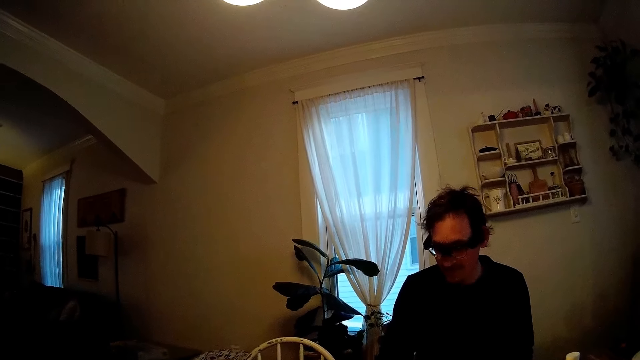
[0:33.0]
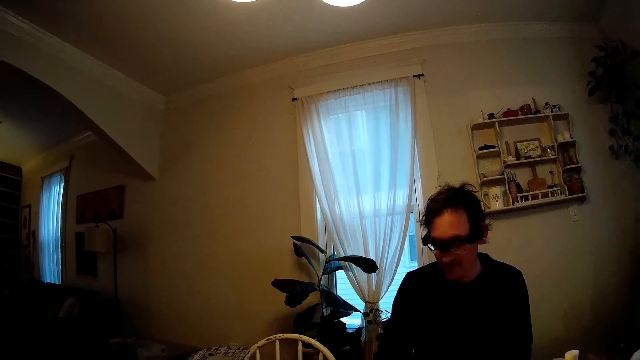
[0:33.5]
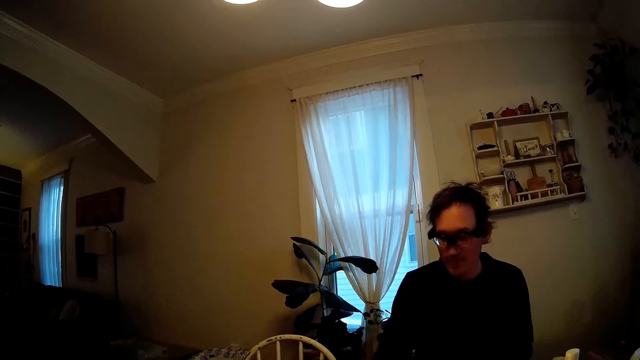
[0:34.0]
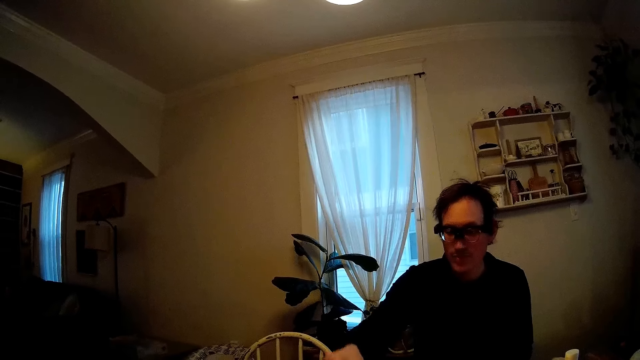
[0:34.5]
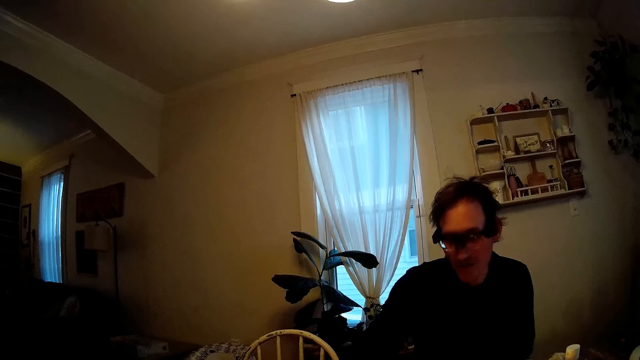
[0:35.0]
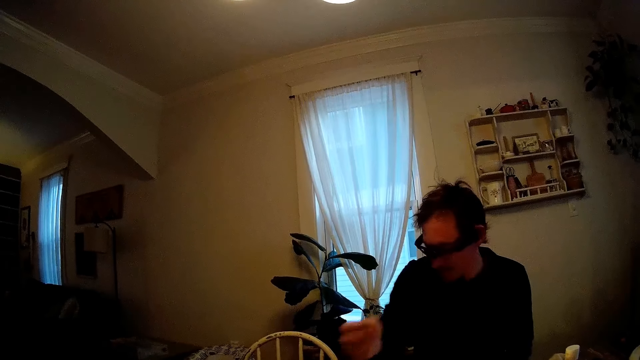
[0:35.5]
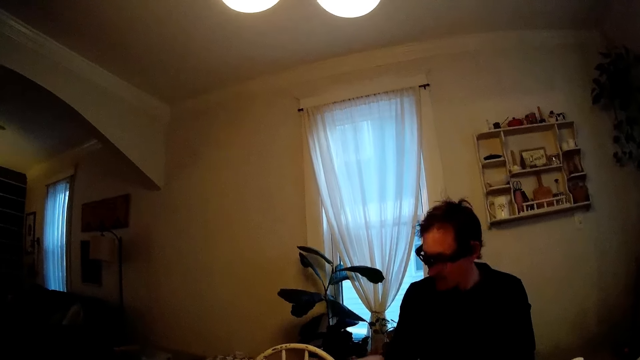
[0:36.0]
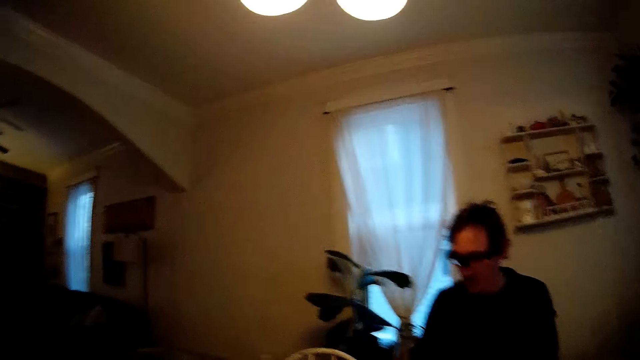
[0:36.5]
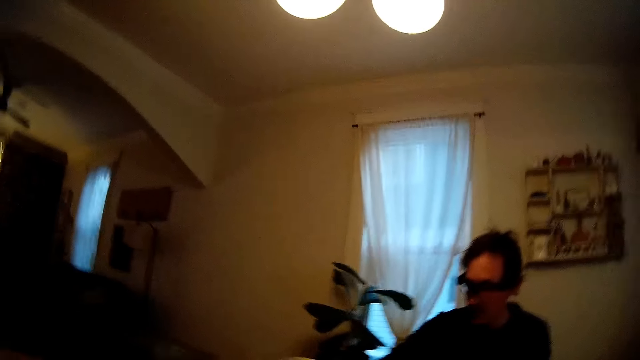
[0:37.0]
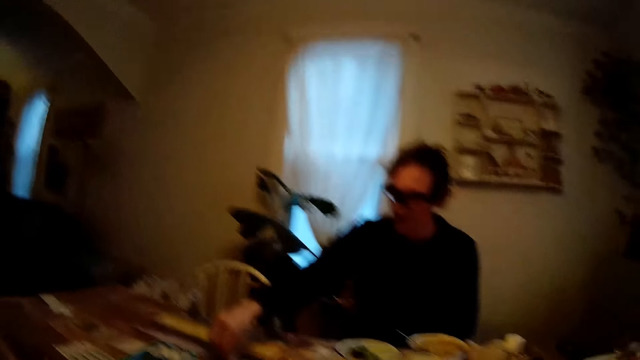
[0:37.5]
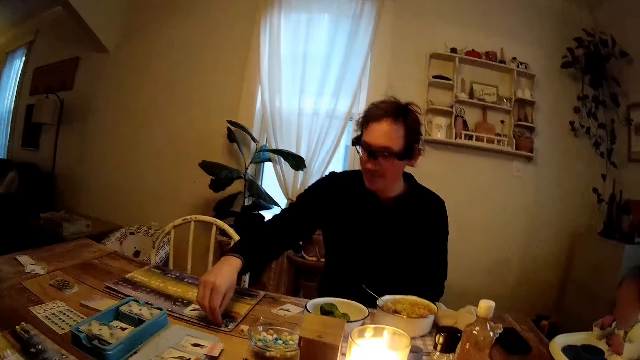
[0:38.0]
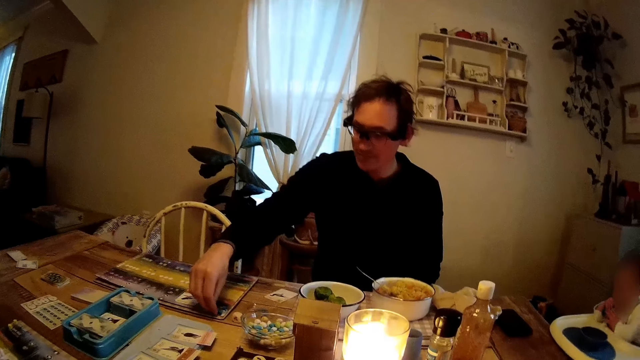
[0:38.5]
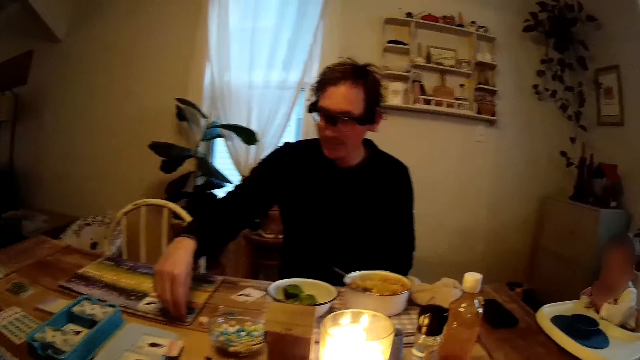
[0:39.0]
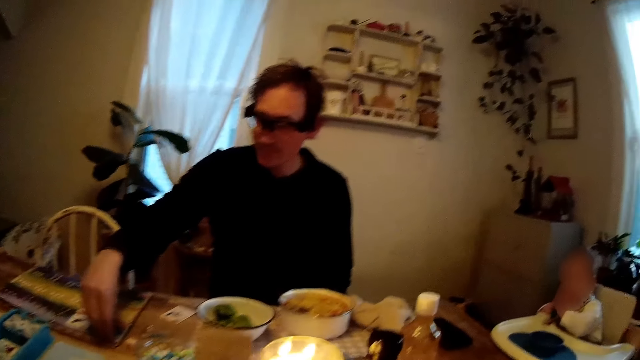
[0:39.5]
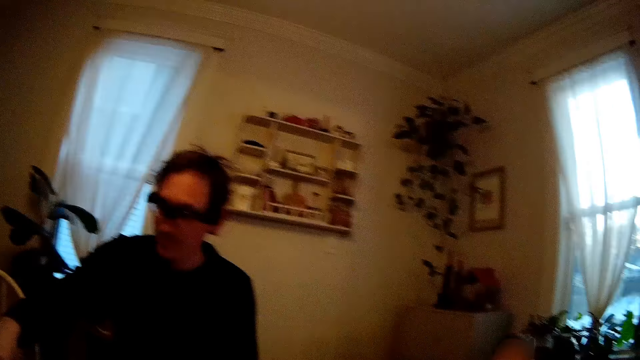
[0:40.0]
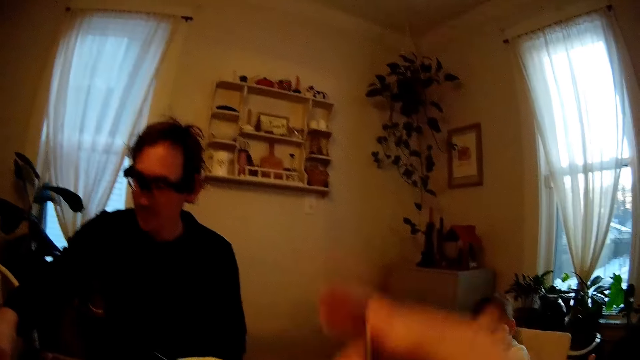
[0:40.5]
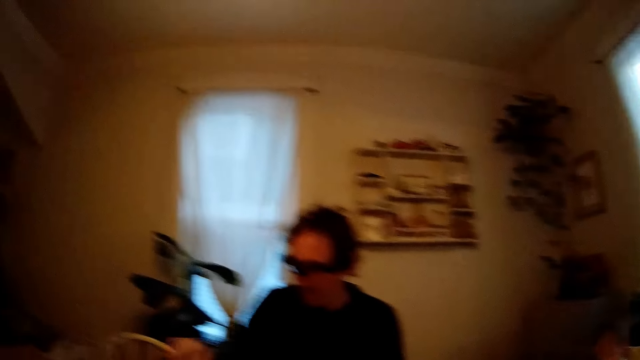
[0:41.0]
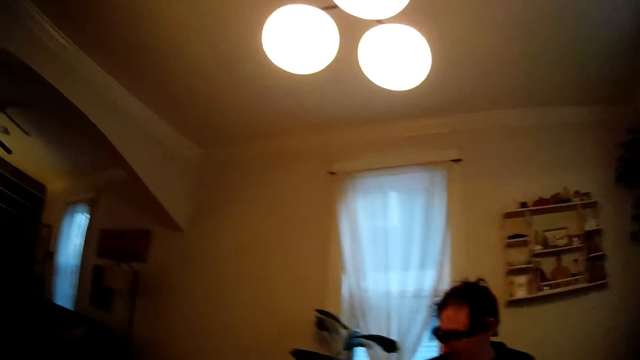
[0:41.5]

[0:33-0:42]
A man moves his hand away from the table. The man moves his right hand on a board game. The man plays the board game. The camera wearer lifts something.
